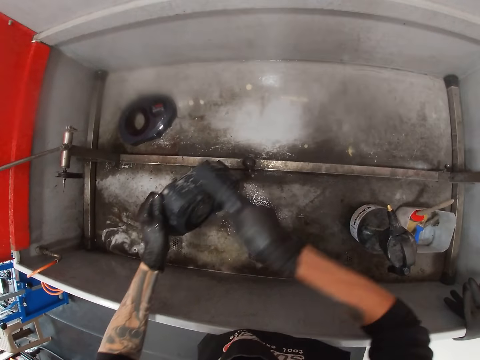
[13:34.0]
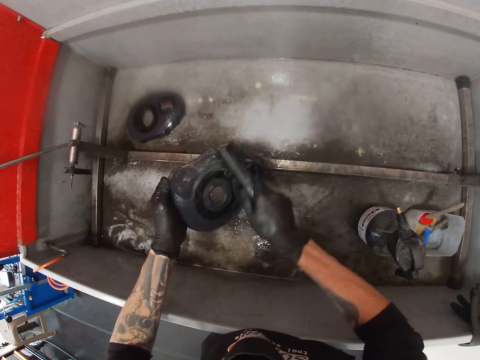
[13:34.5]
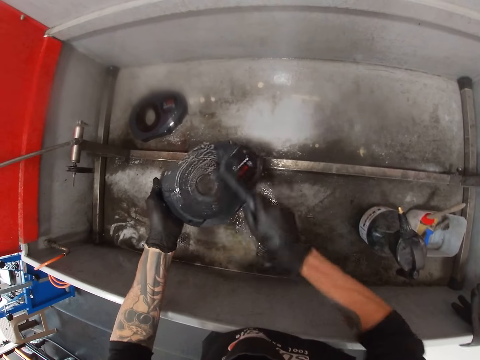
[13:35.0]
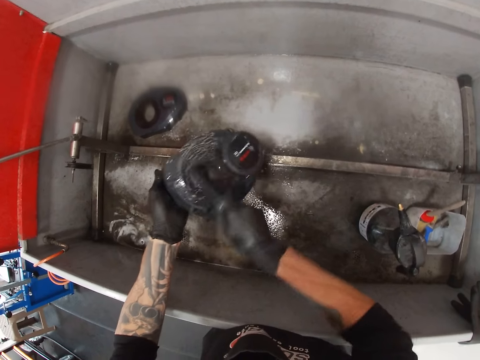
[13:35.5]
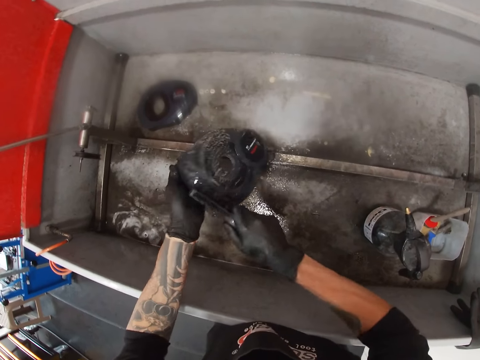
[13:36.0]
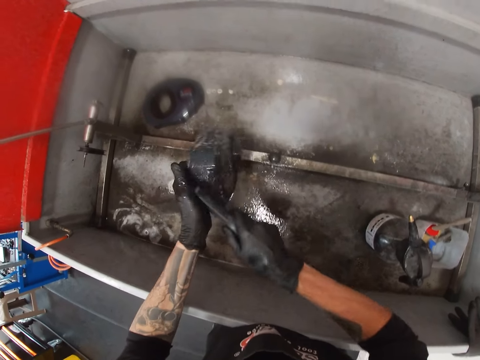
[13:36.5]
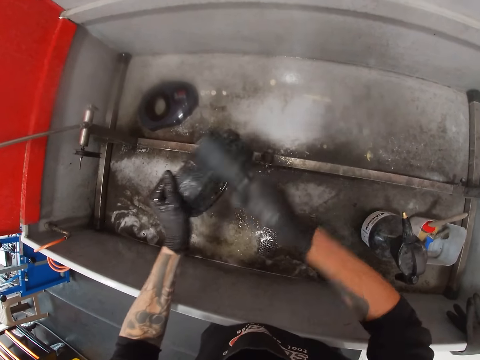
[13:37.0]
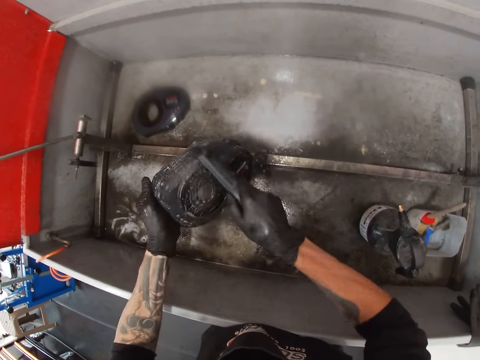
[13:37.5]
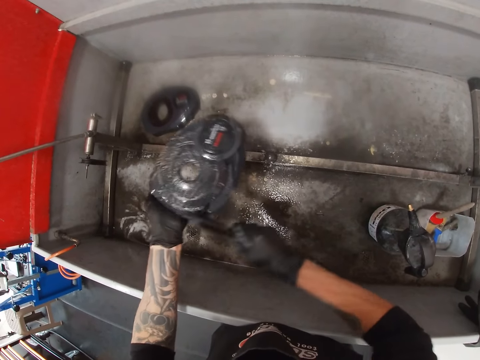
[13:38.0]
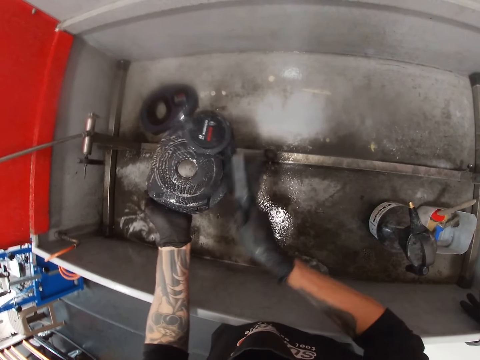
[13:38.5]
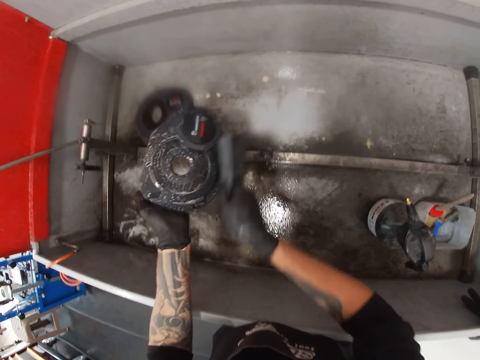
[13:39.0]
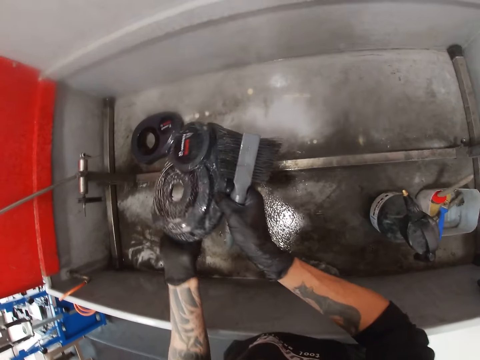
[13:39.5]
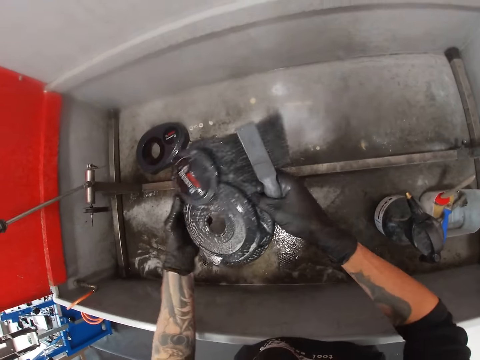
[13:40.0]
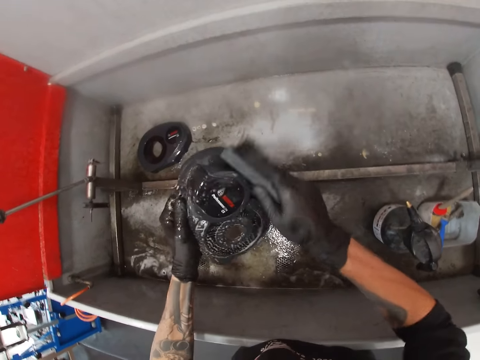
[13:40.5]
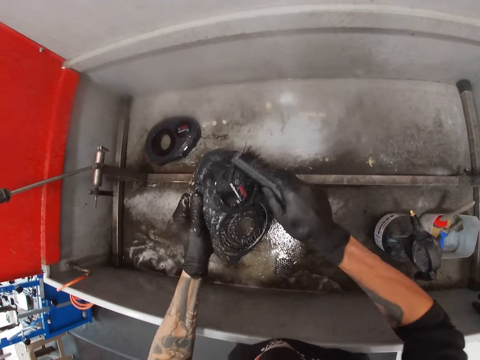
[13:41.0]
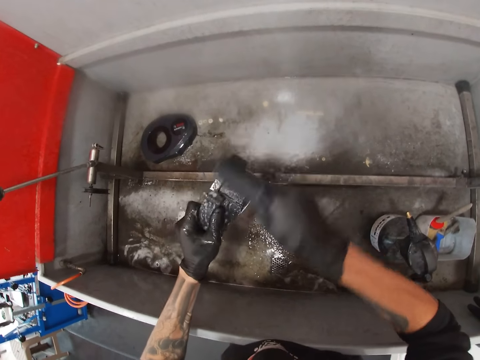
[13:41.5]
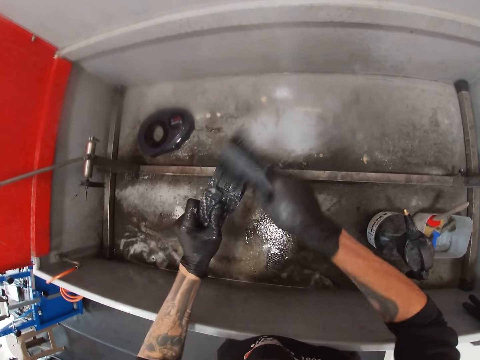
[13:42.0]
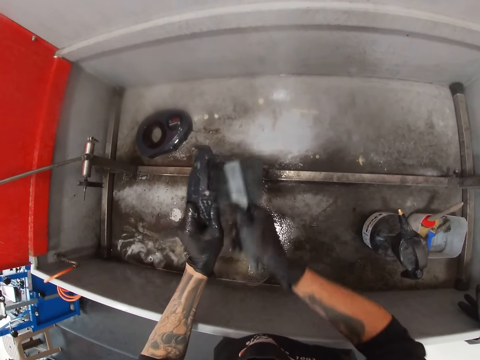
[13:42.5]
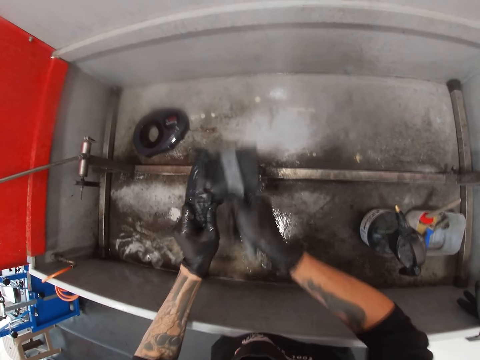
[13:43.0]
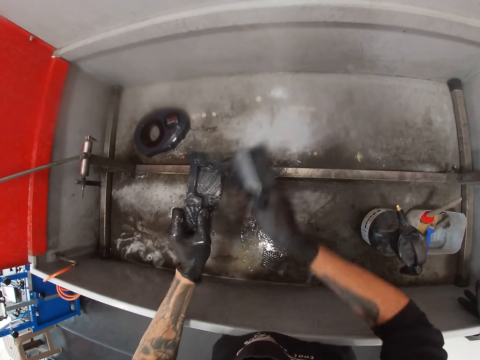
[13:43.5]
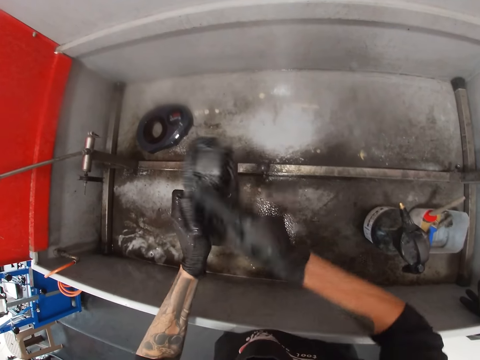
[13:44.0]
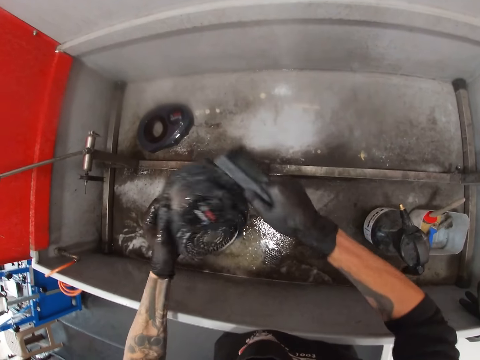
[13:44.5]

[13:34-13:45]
The camera wearer scrubs the engine cover in his left hand with the brush in his right hand. He passes the engine cover from his left hand to his right hand. He passes the engine cover from his right hand to his left hand. He scrubs the engine cover in his left hand with the brush in his right hand.

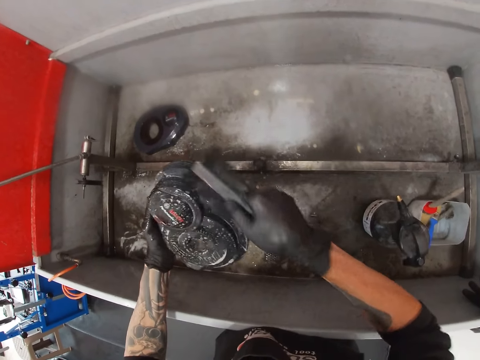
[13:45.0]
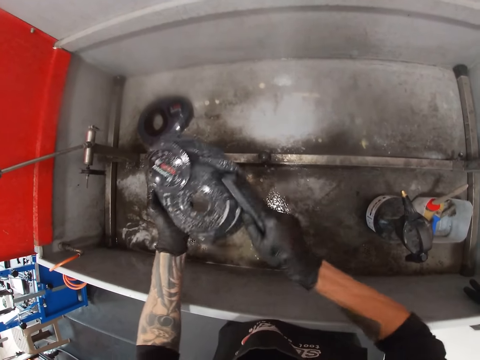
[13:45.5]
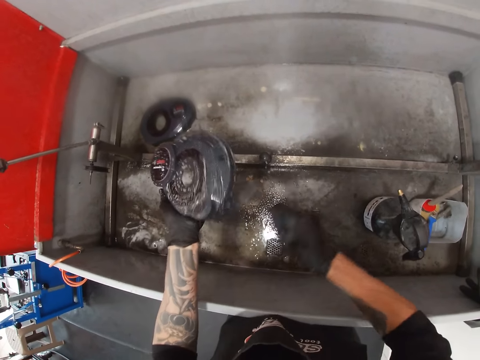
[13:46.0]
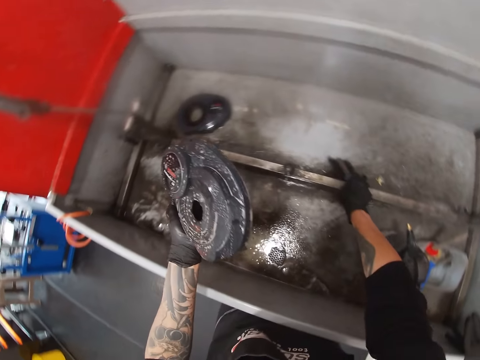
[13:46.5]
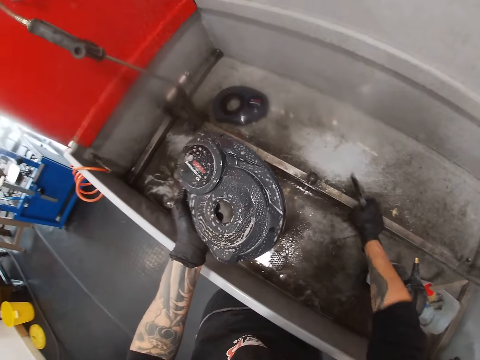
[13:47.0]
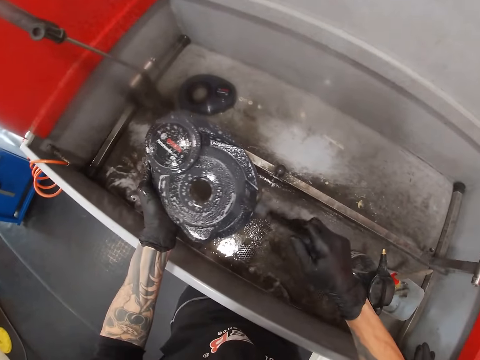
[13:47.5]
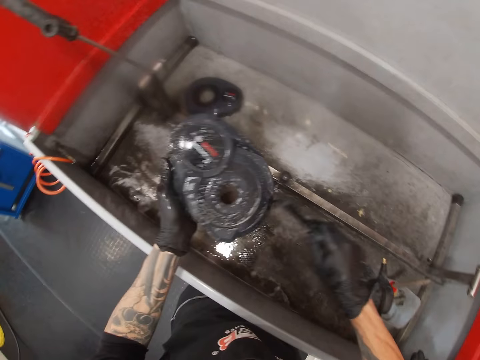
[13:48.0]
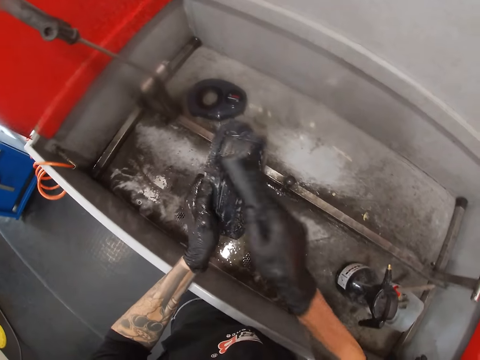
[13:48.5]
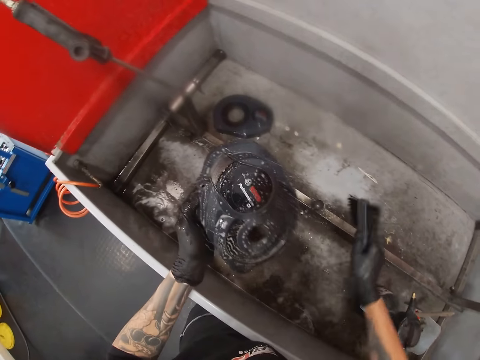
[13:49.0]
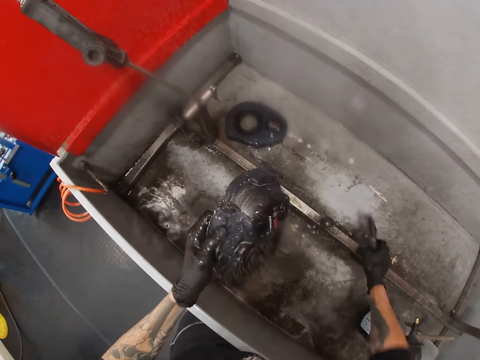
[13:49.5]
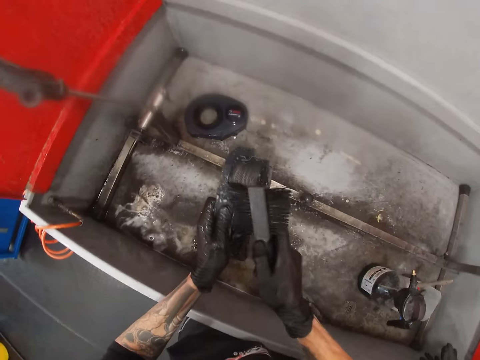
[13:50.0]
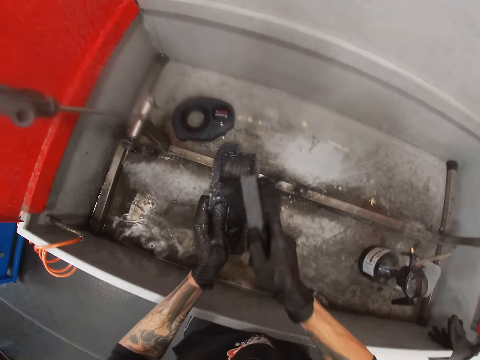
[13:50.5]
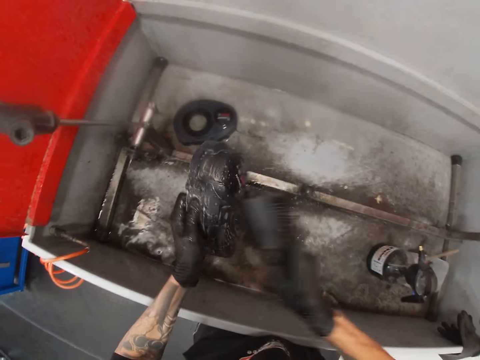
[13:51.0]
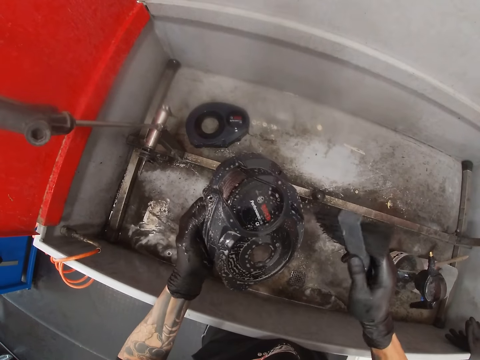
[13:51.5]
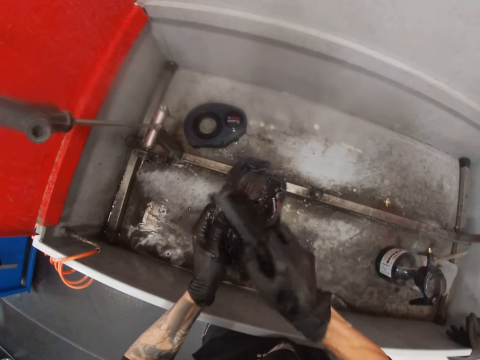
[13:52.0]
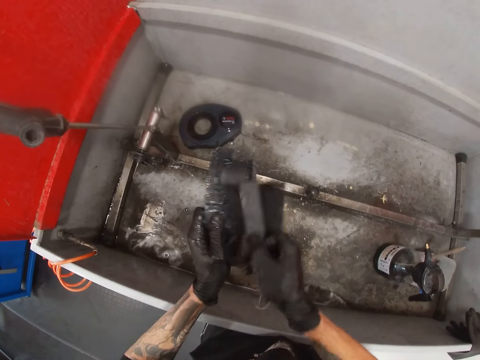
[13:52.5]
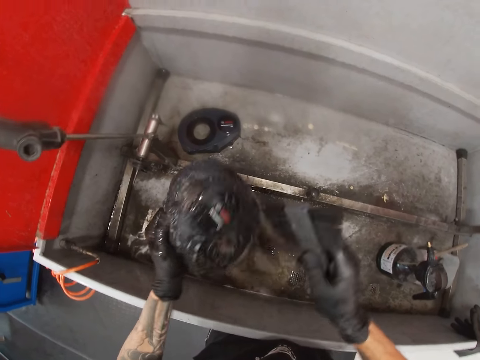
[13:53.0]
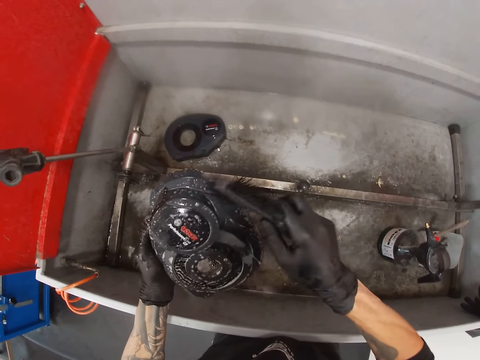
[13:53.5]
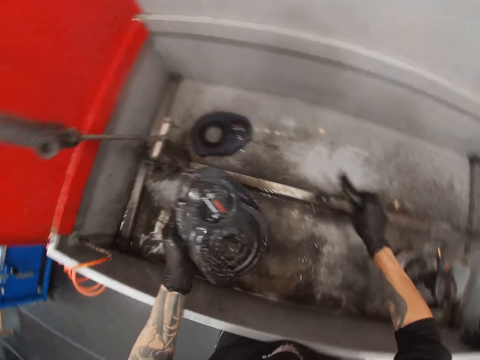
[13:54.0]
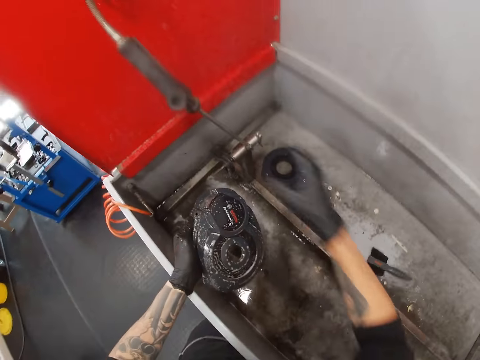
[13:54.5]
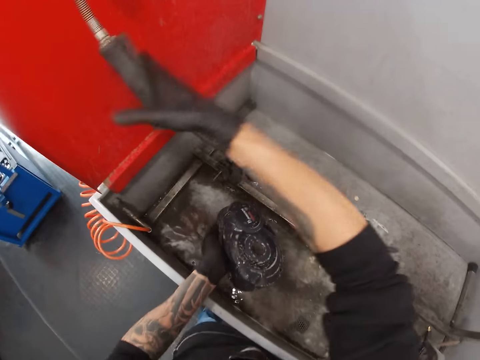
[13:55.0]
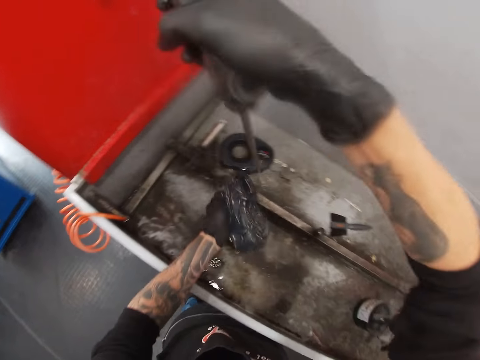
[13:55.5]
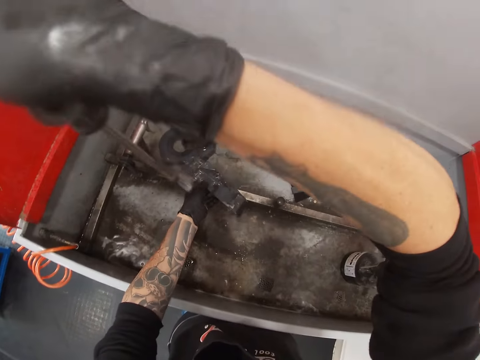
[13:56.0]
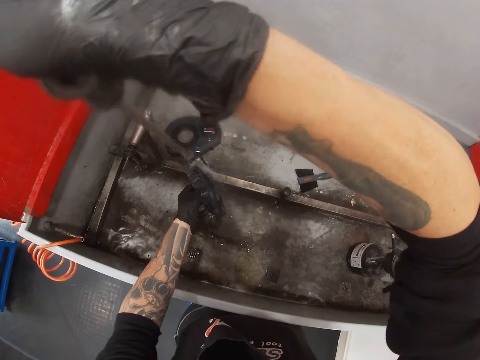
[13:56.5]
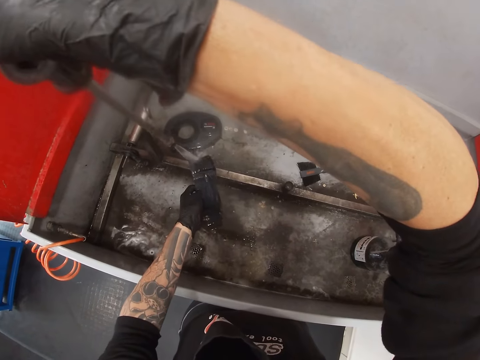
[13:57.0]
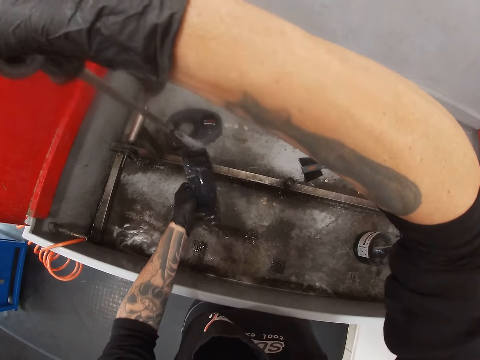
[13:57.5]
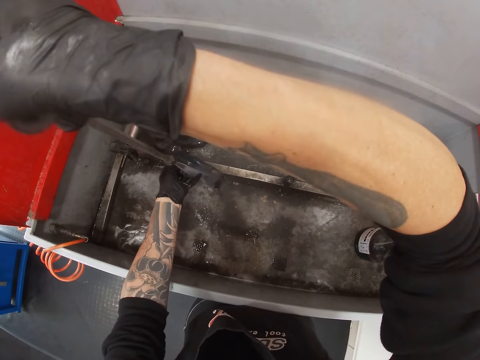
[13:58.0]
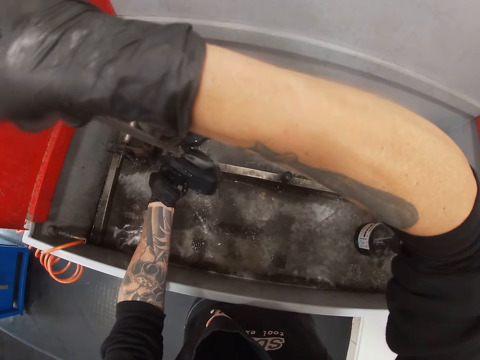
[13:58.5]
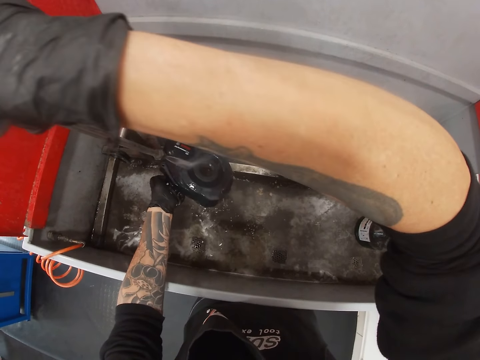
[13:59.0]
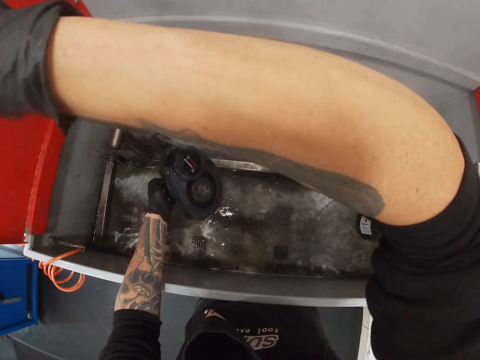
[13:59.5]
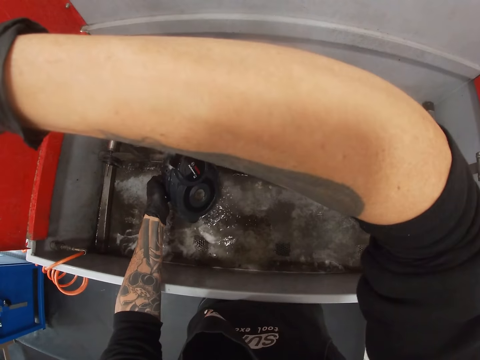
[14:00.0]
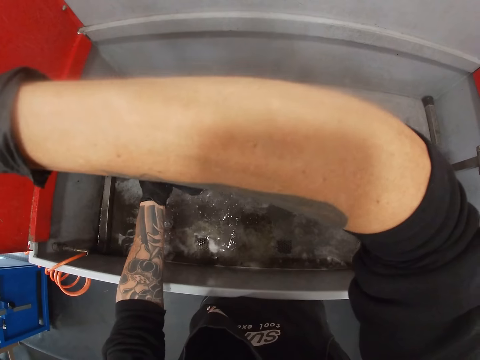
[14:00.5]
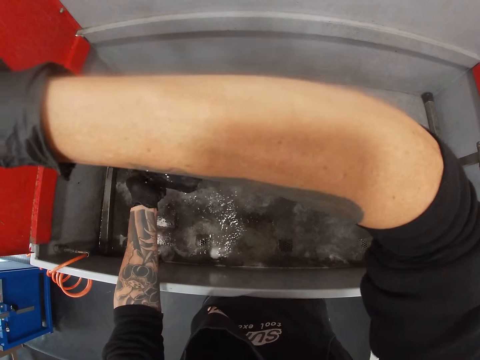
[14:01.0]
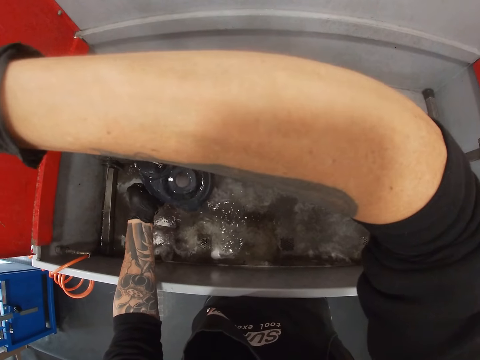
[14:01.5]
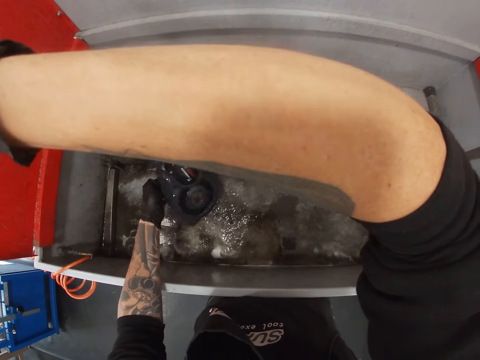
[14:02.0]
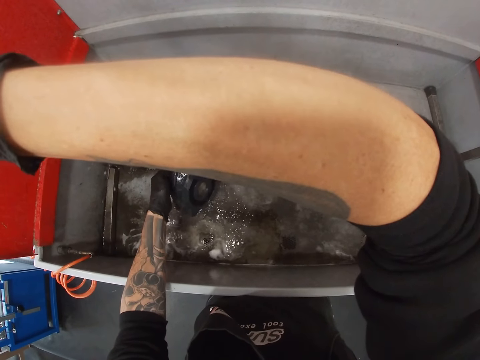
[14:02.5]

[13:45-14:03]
The camera wearer puts the brush in the sink. He lifts up the brush. He cleans the stator cover with the brush. He cleans the stator cover with the brush again. He lowers the brush, turns the stator cover and lifts up the brush. He cleans the stator cover with the brush. He cleans the stator cover with the brush again. He drops the brush from his right hand in a bicycle wash or the sink. He grabs a shower hose with his right hand. He rinses the bicycle engine cover or stator cover with the shower hose in his right hand. He sprays the stator cover.
